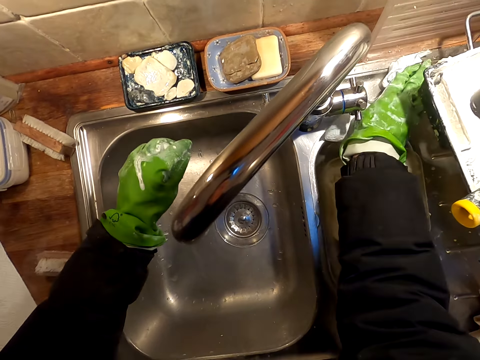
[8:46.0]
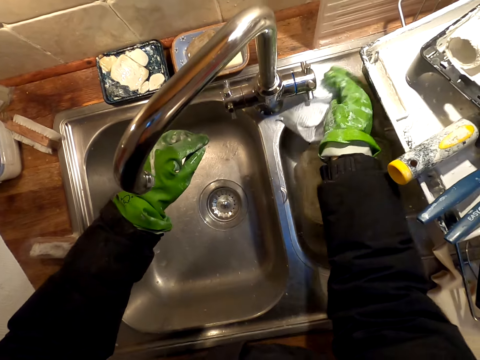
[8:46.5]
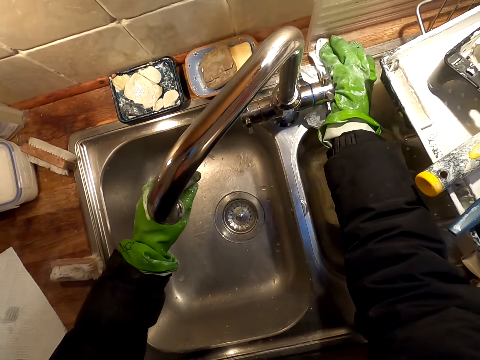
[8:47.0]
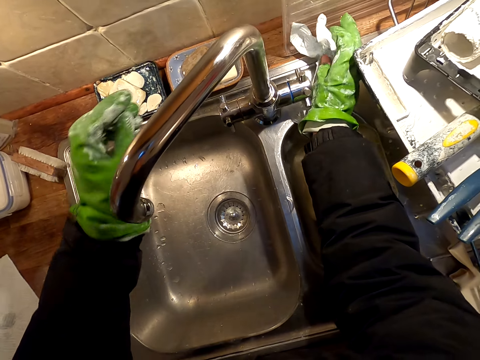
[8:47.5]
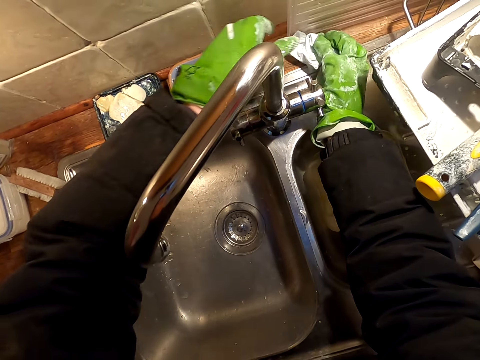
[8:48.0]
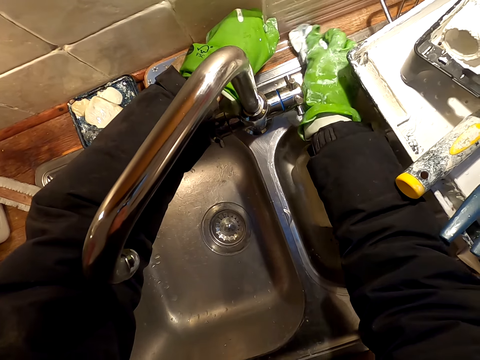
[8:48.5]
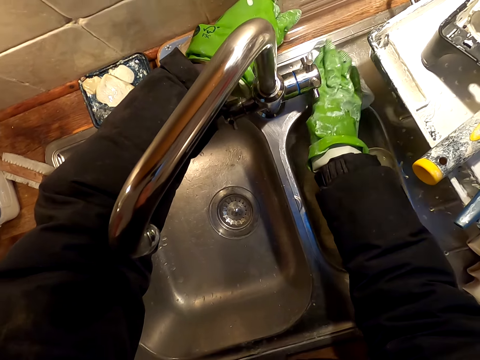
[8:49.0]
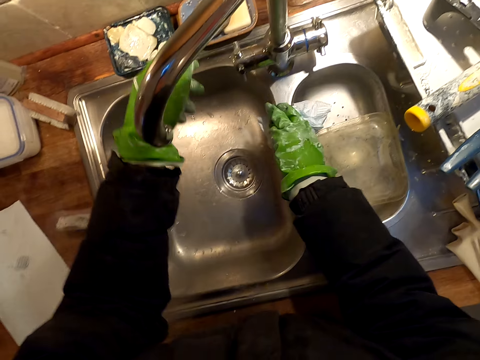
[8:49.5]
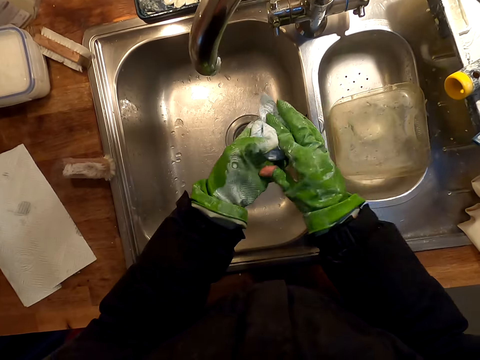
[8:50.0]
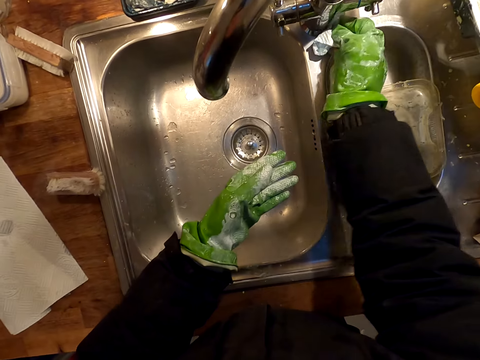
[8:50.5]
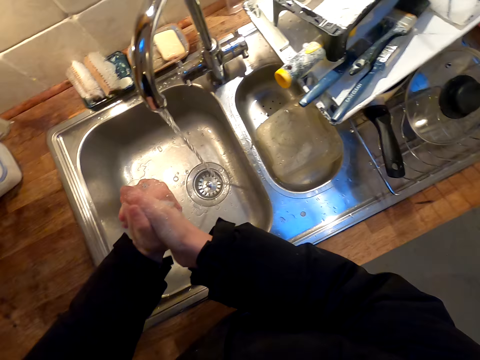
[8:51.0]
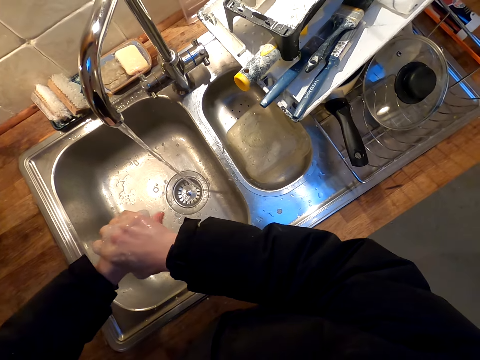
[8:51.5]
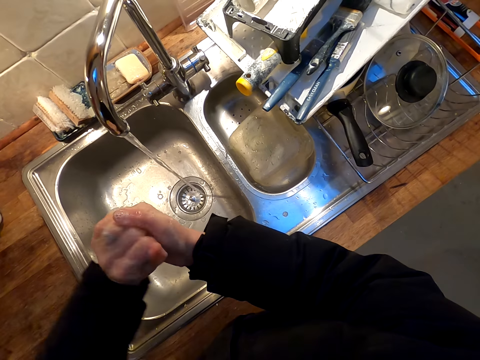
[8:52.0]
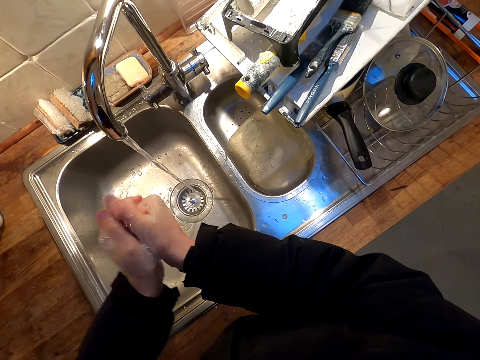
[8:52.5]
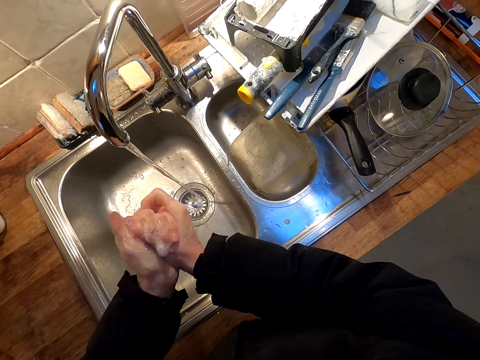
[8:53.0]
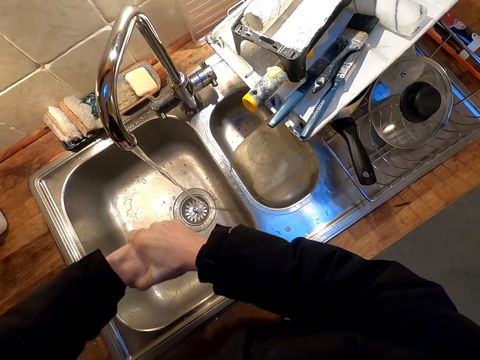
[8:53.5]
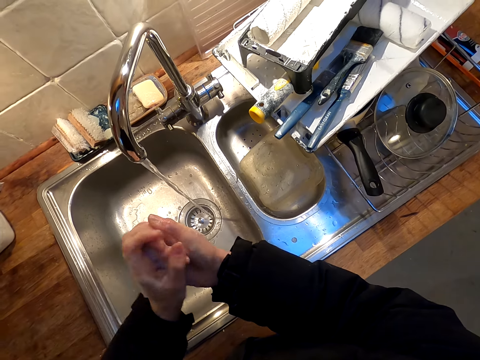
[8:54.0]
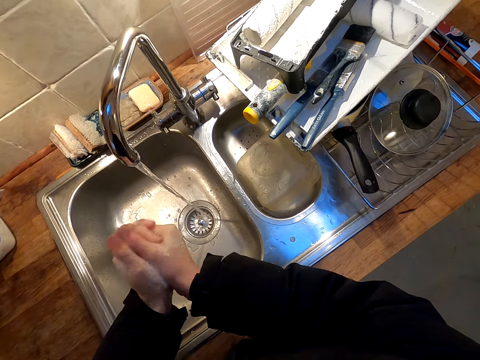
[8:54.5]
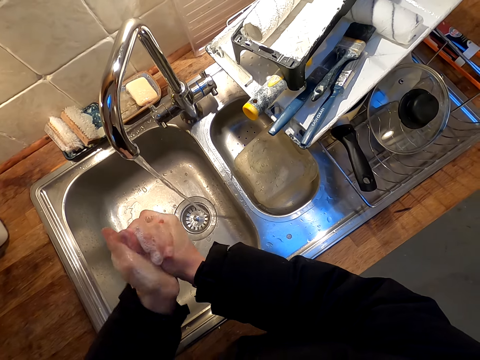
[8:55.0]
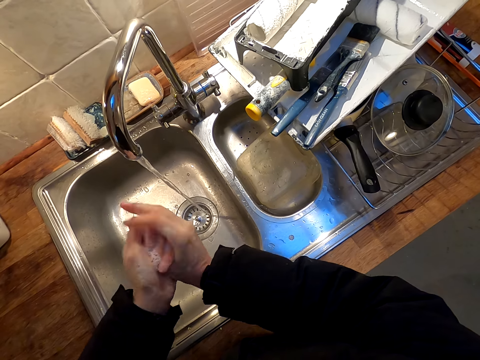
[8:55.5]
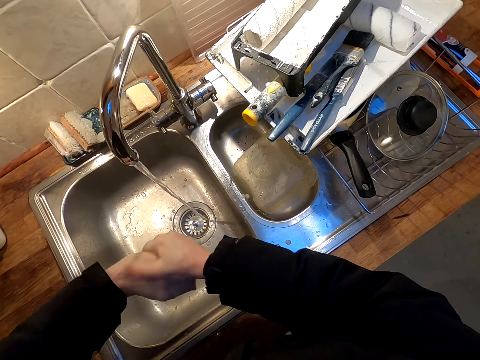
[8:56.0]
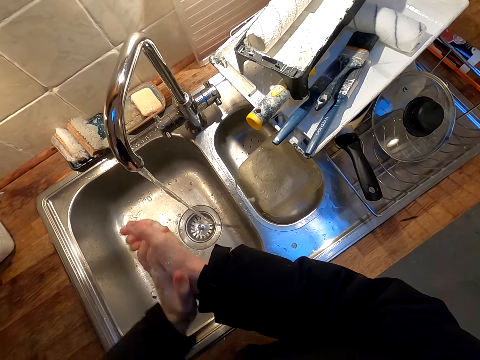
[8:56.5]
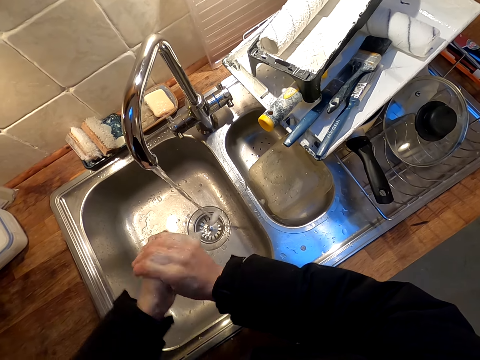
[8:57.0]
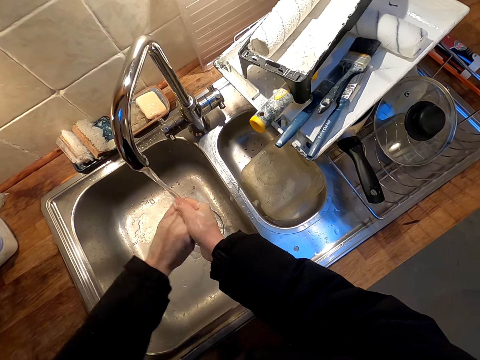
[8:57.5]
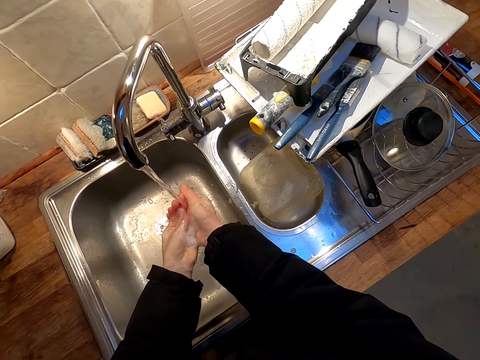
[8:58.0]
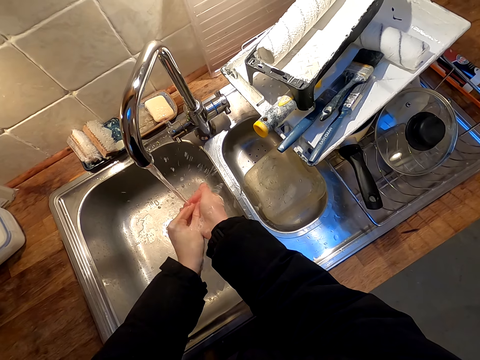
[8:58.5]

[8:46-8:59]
The camera wearer wipes the sink. They wash their hands.
